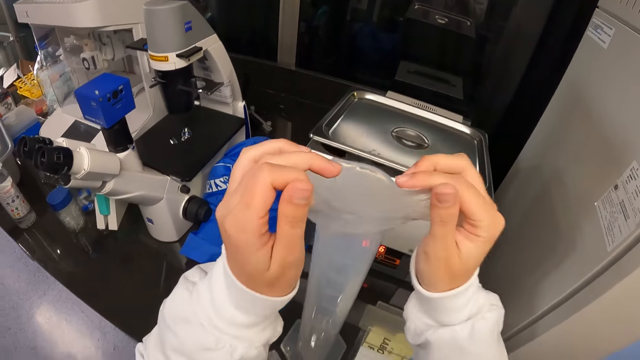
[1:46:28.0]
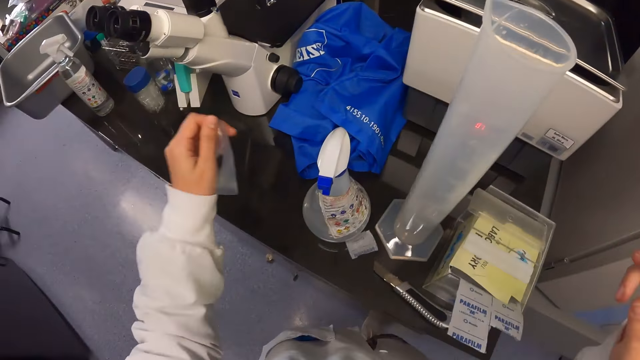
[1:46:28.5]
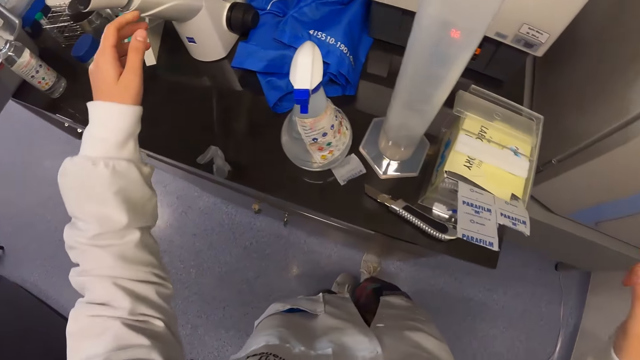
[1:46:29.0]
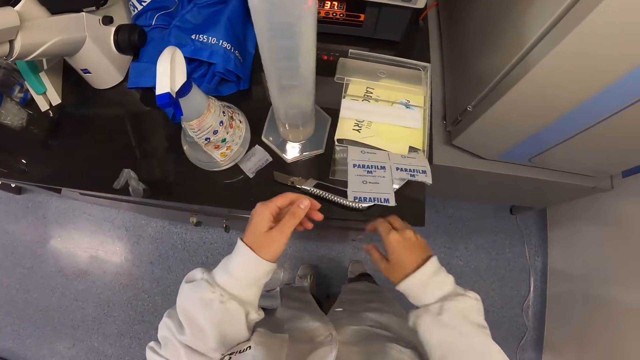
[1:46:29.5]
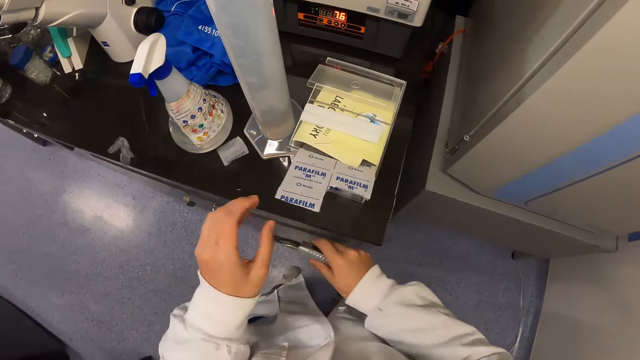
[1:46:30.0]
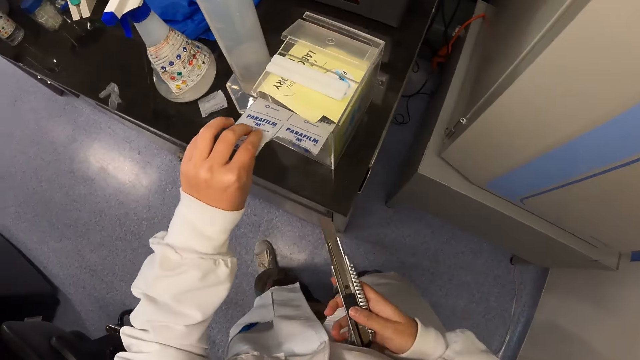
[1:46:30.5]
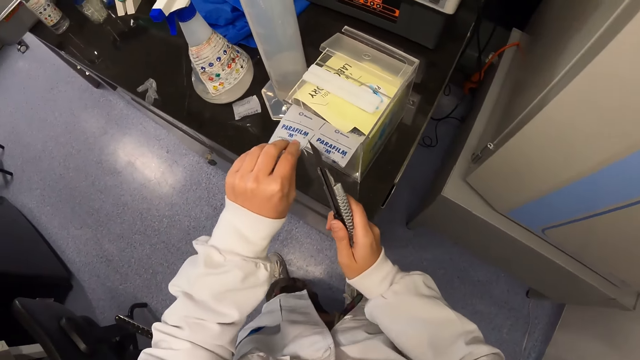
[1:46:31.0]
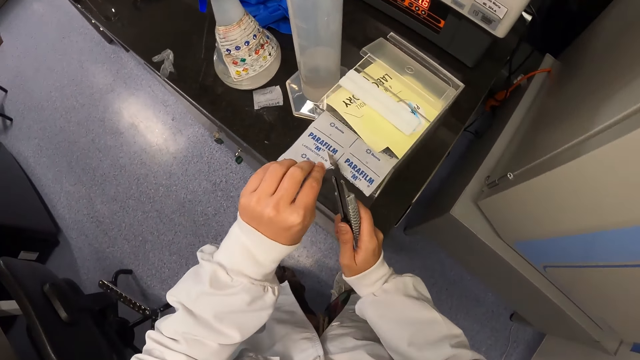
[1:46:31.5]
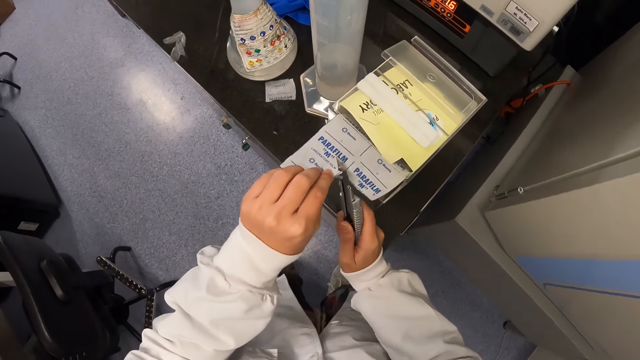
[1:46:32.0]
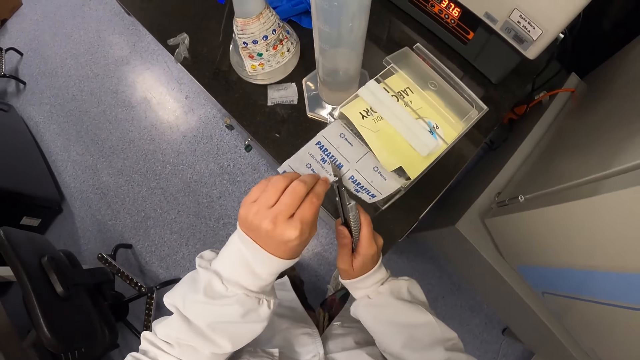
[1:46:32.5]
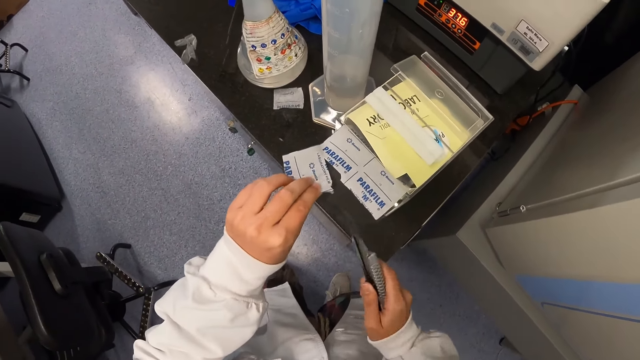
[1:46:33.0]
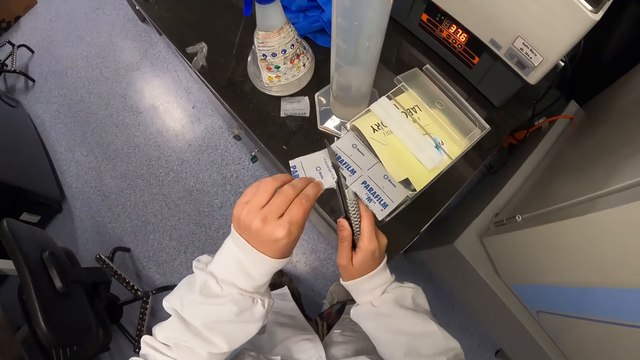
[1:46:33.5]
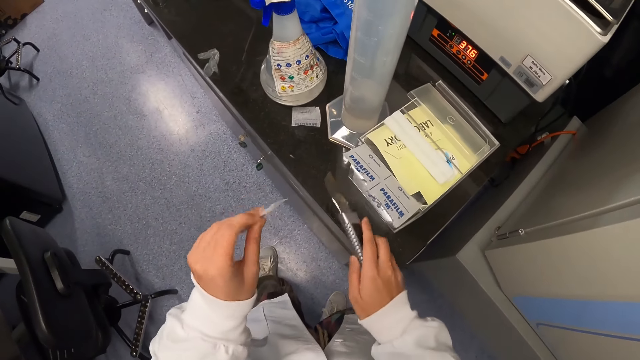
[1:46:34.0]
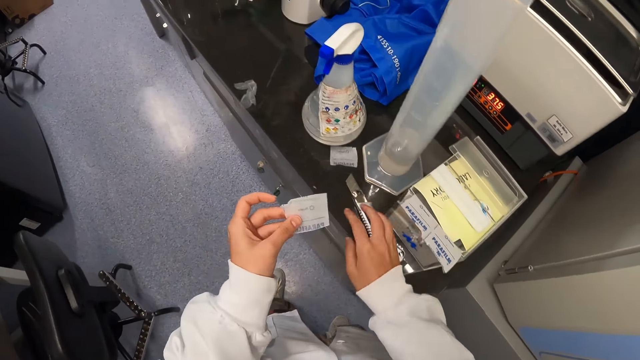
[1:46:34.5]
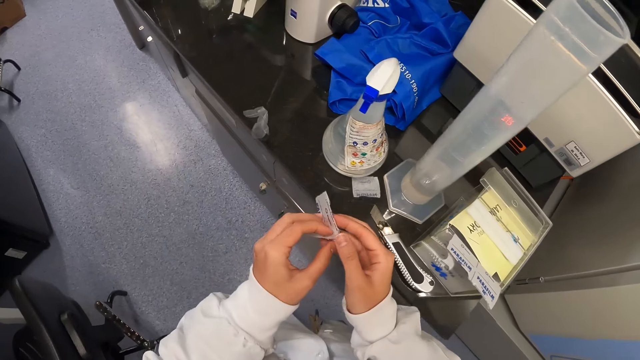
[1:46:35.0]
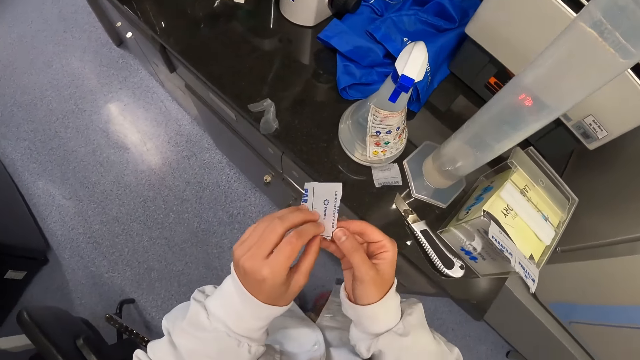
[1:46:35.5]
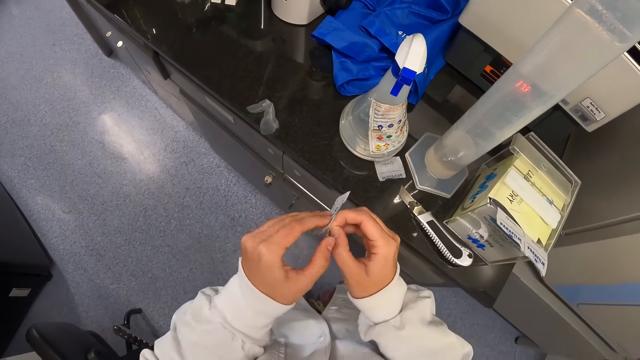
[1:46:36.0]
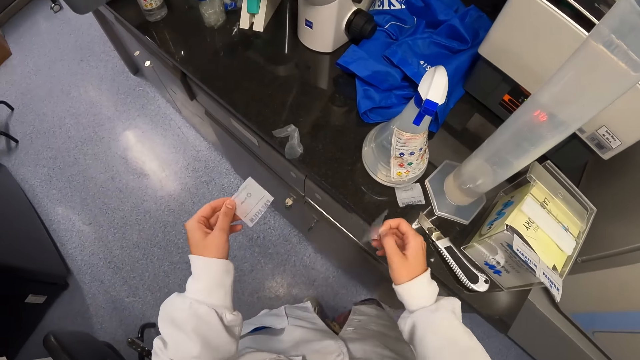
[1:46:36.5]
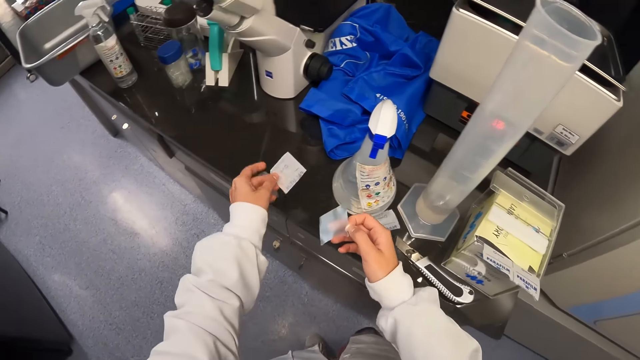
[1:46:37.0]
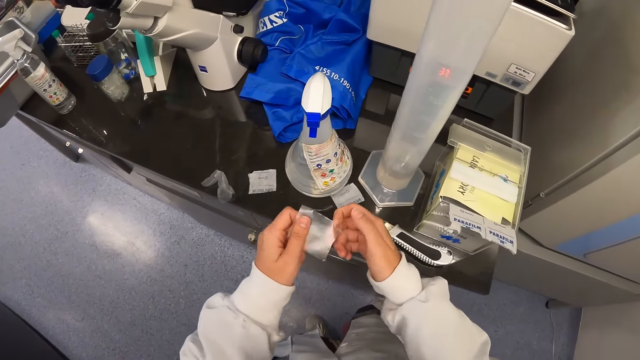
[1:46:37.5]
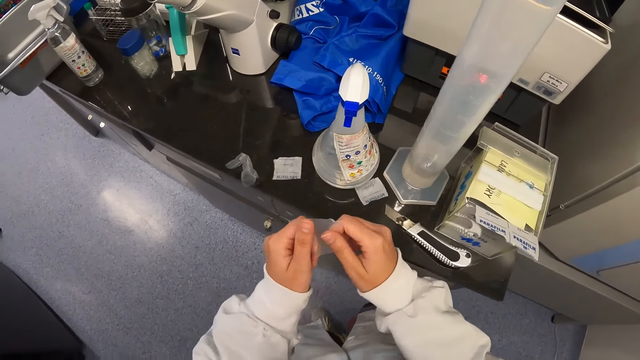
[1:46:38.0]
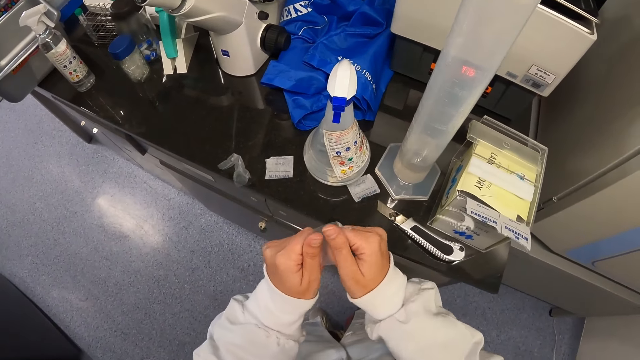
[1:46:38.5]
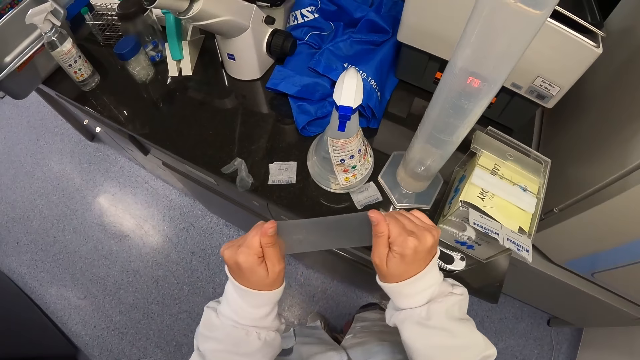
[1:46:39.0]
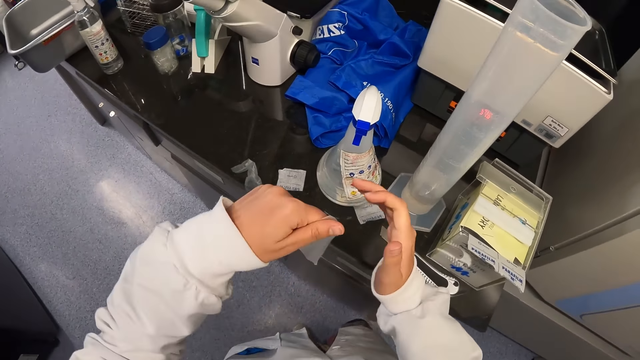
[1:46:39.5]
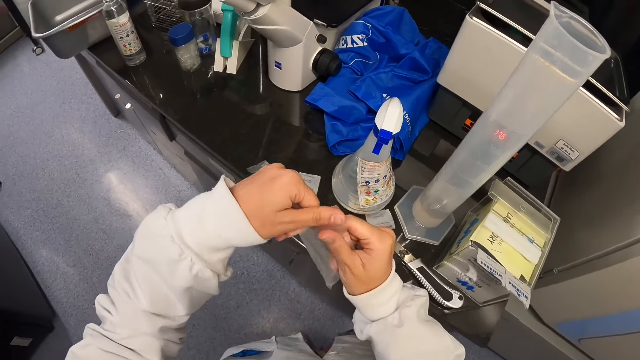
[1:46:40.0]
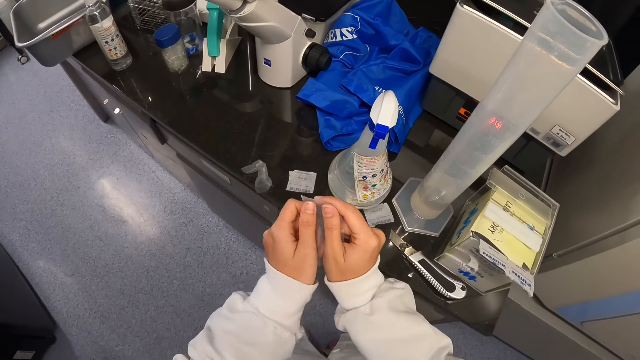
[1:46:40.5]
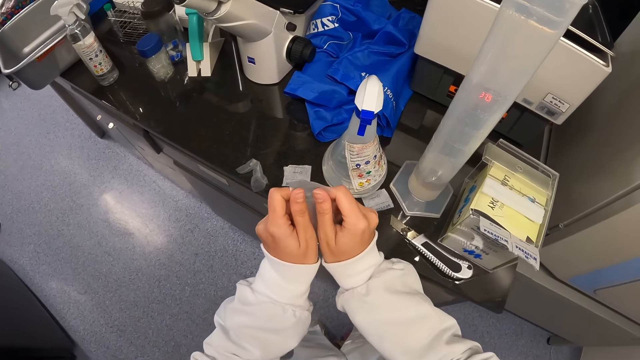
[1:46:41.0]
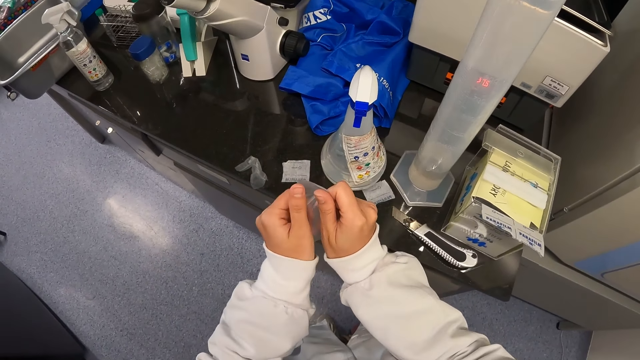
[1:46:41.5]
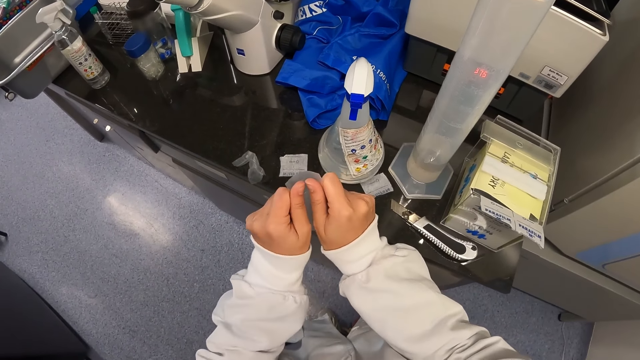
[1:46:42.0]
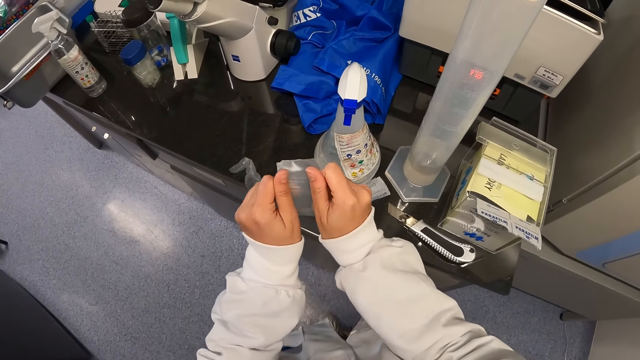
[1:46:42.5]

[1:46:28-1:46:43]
The camera wearer drops the film paper on the table. They take the utility knife on the countertop. They cut the film paper from the box on the countertop with the knife. They drop the utility knife on the countertop. They detach the film nylon from the paper. They drop the paper on the countertop. They stretch the film nylon with the hands.

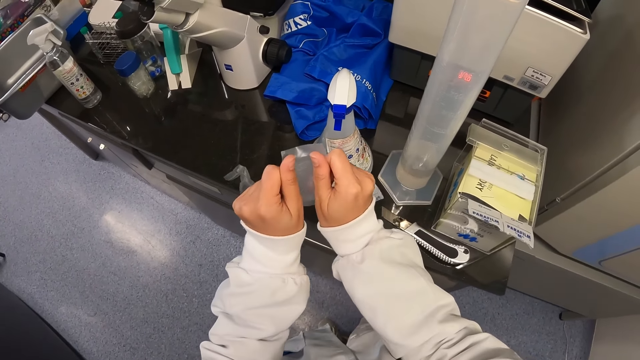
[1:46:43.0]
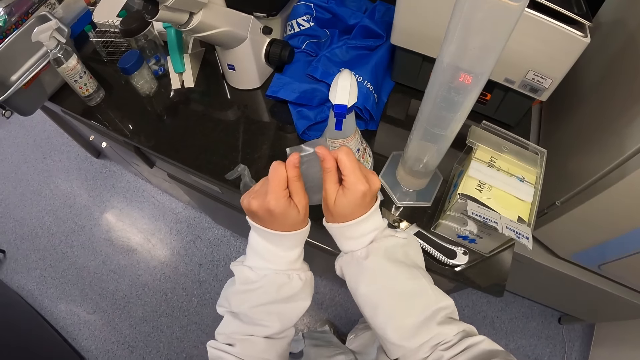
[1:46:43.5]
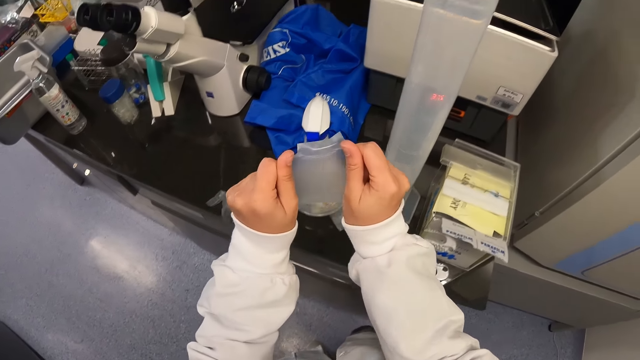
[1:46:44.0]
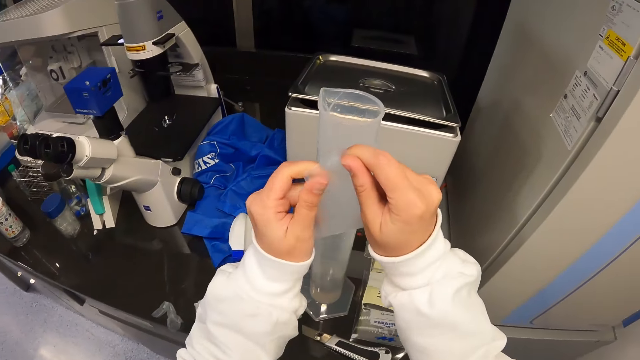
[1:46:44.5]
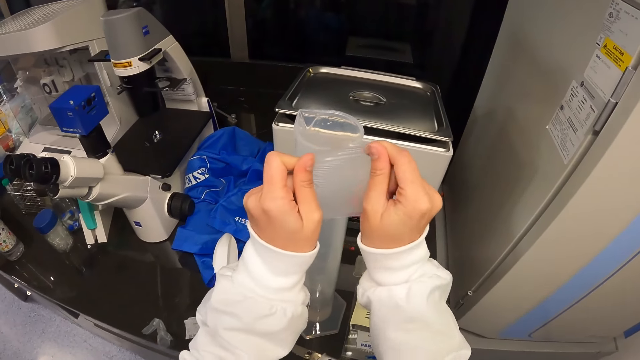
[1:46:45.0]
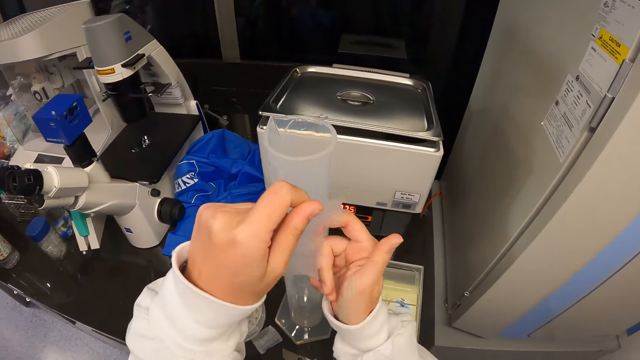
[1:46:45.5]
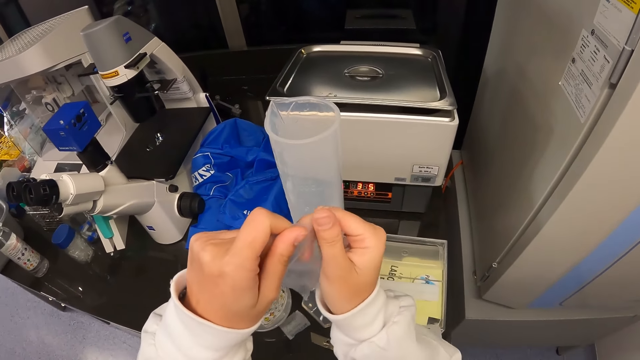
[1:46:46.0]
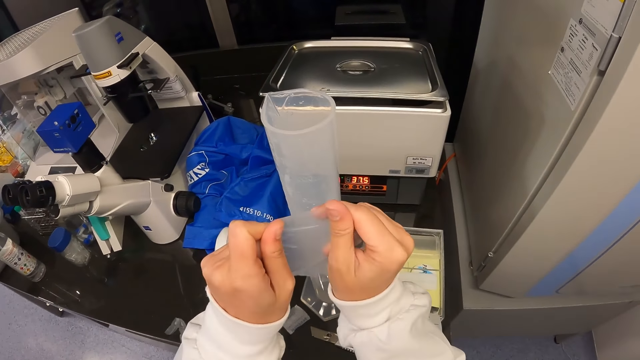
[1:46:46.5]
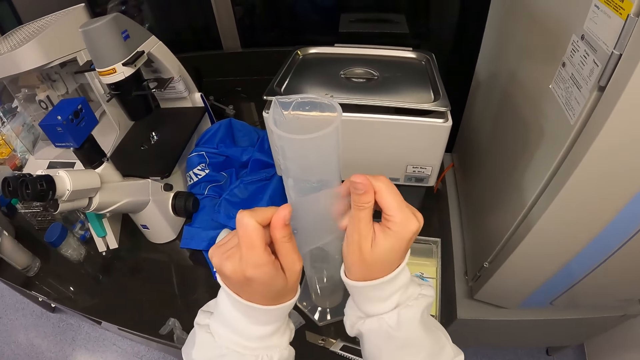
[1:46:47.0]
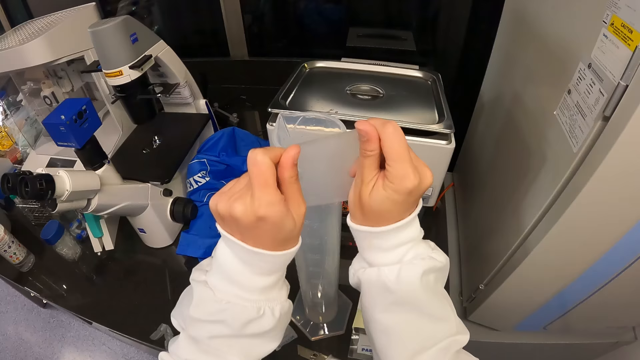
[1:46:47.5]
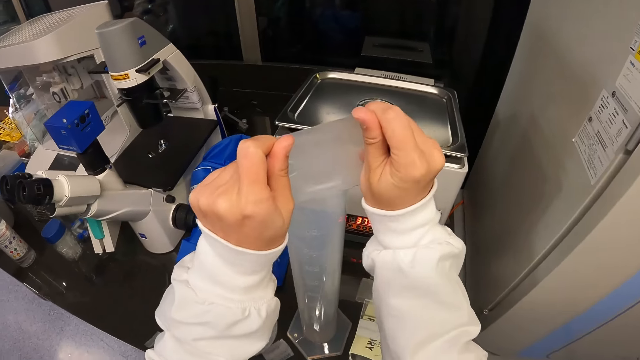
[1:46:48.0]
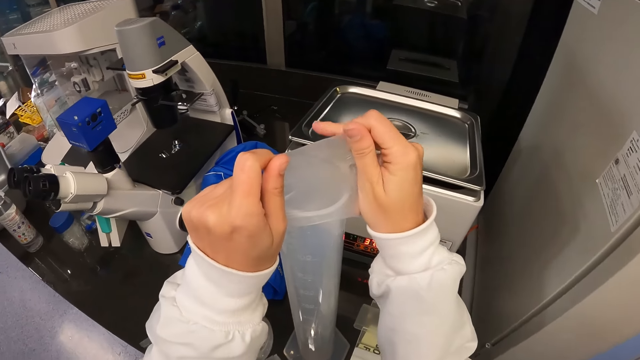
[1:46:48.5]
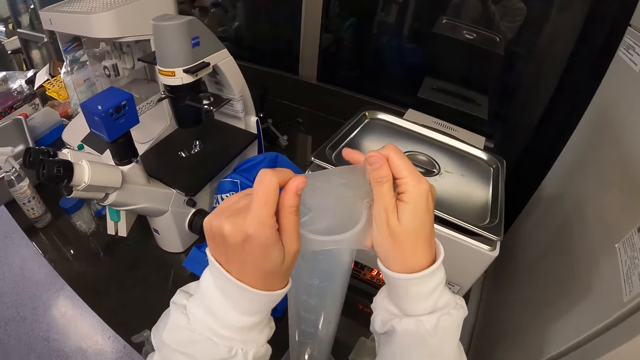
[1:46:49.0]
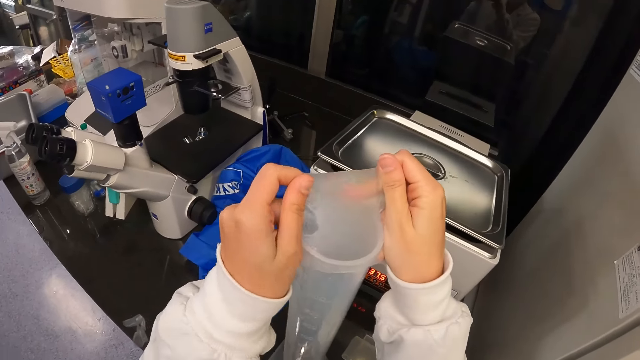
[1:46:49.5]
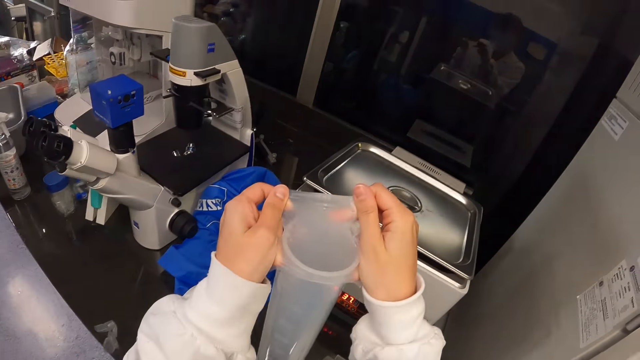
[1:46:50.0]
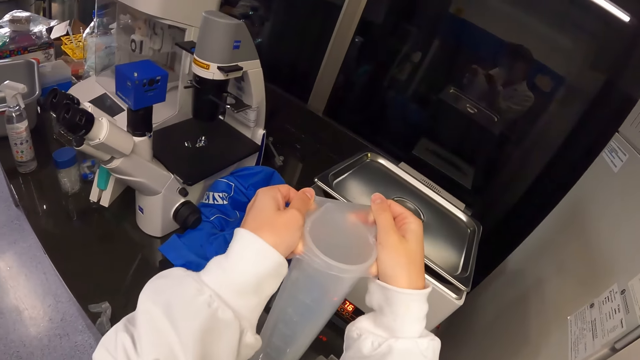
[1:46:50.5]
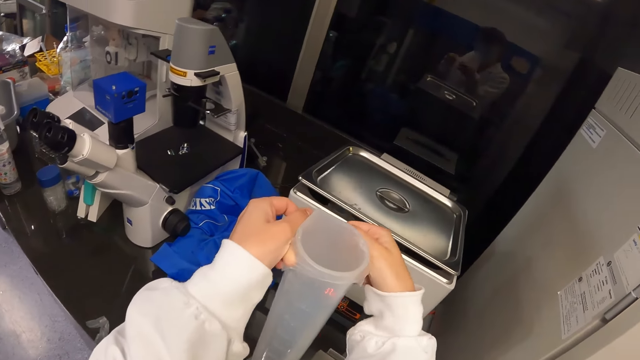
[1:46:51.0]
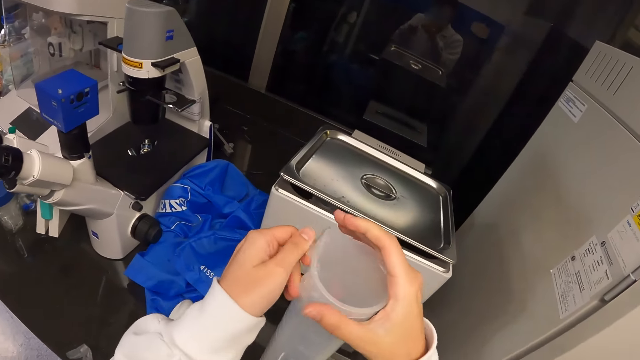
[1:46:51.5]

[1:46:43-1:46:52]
The camera wearer seals the flask on the countertop with the nylon film.
